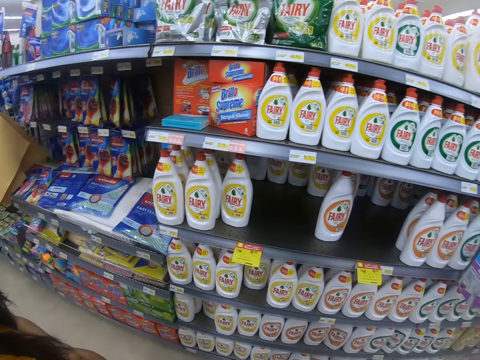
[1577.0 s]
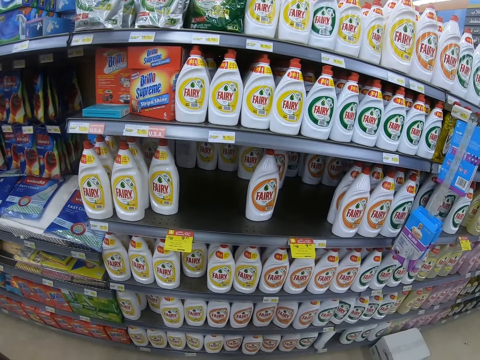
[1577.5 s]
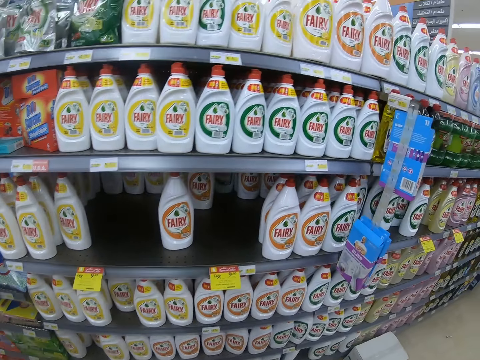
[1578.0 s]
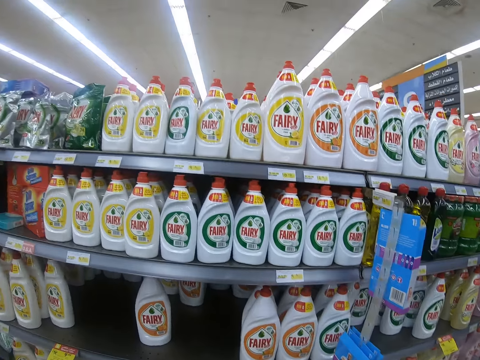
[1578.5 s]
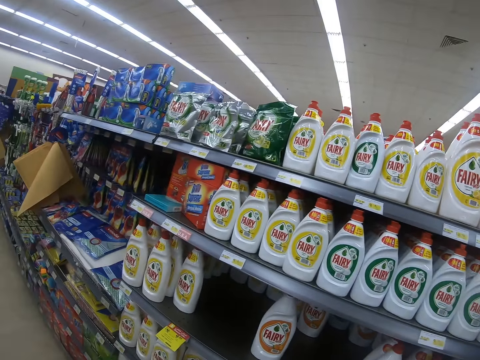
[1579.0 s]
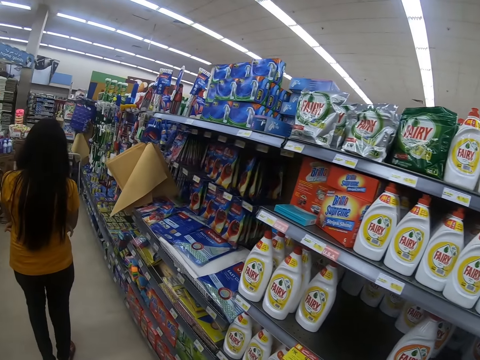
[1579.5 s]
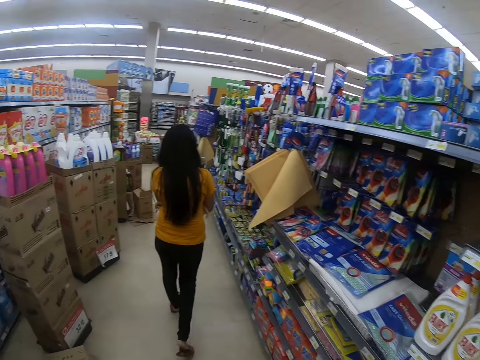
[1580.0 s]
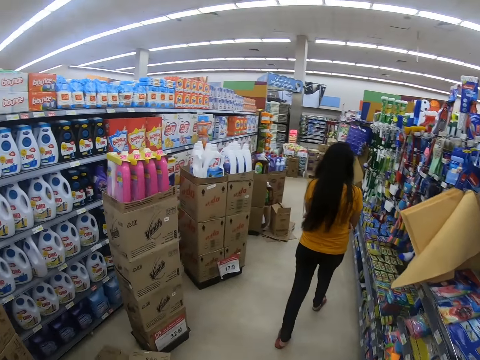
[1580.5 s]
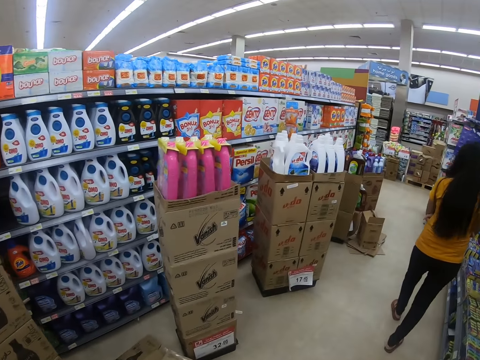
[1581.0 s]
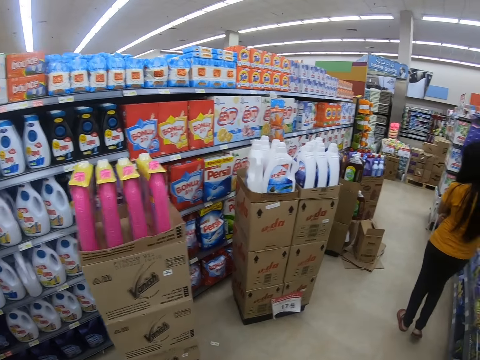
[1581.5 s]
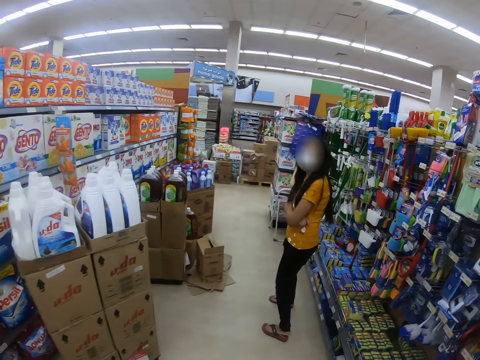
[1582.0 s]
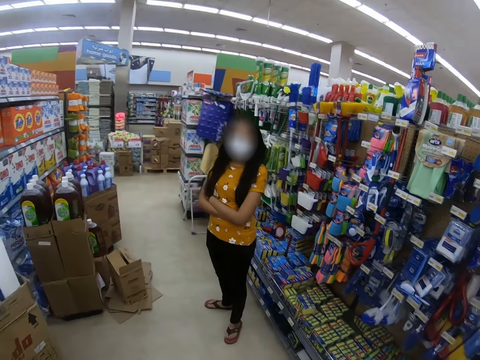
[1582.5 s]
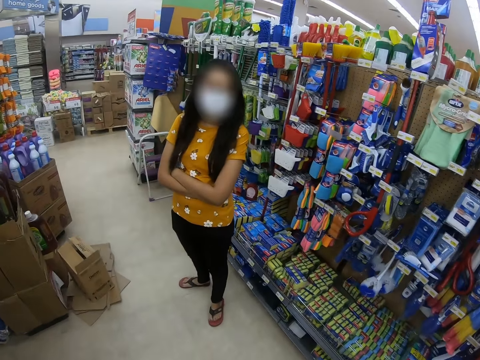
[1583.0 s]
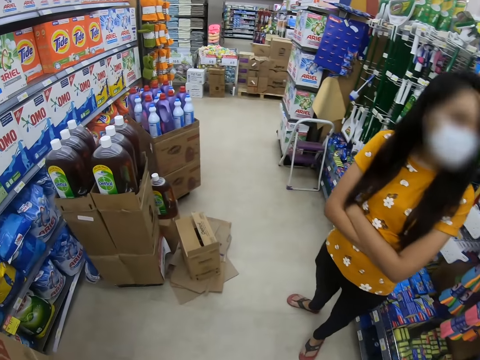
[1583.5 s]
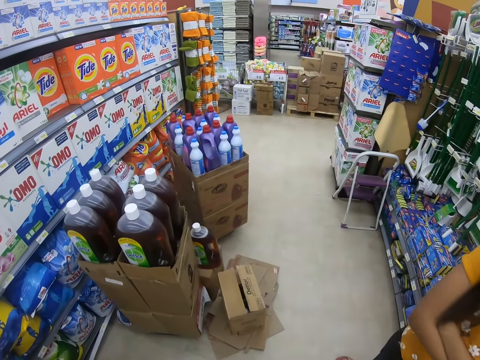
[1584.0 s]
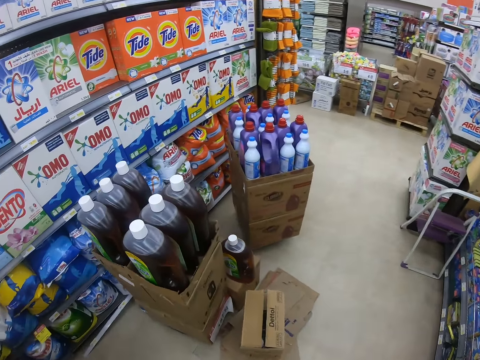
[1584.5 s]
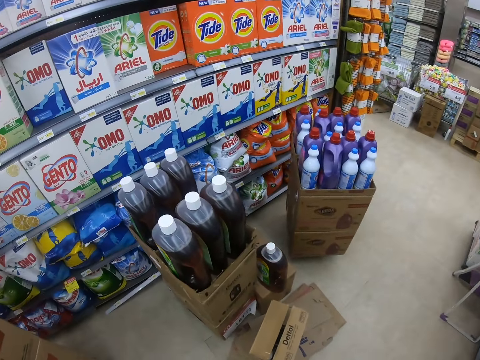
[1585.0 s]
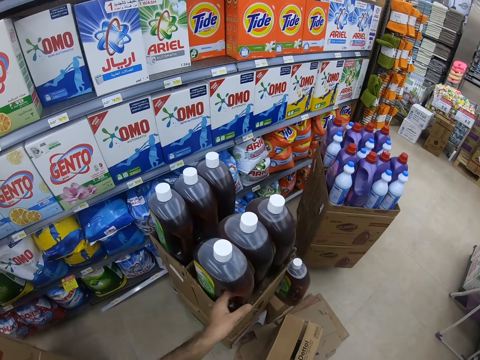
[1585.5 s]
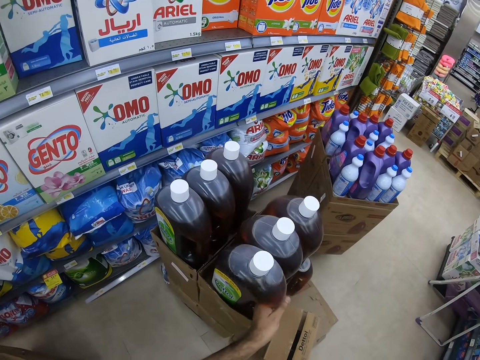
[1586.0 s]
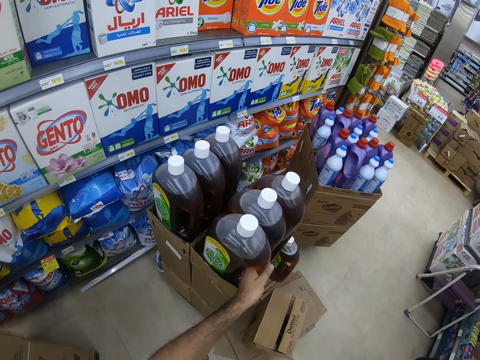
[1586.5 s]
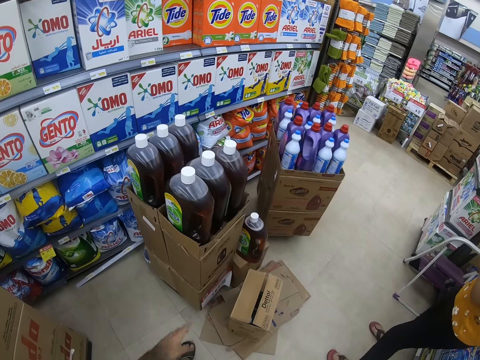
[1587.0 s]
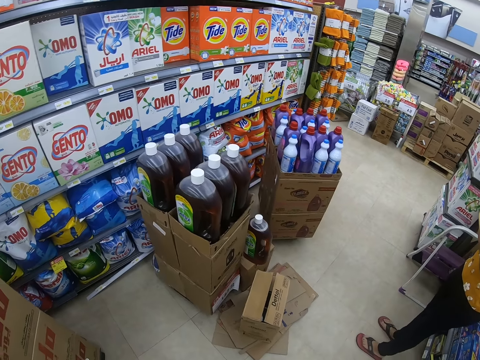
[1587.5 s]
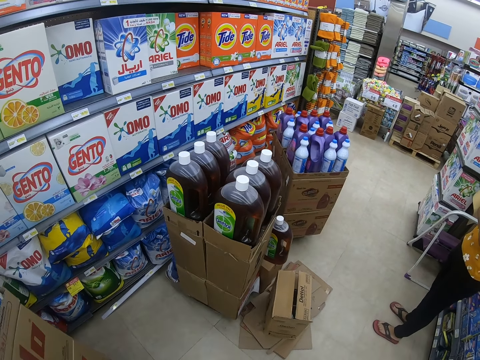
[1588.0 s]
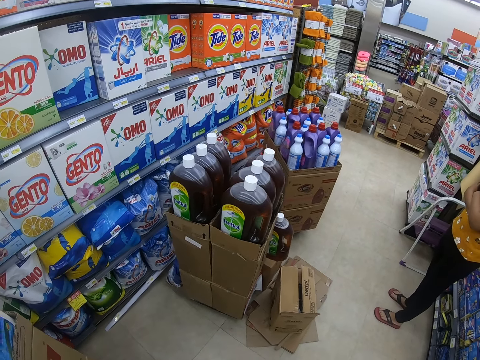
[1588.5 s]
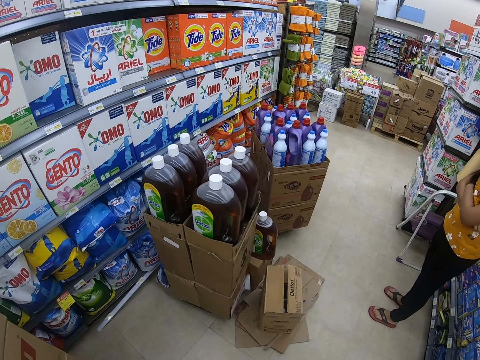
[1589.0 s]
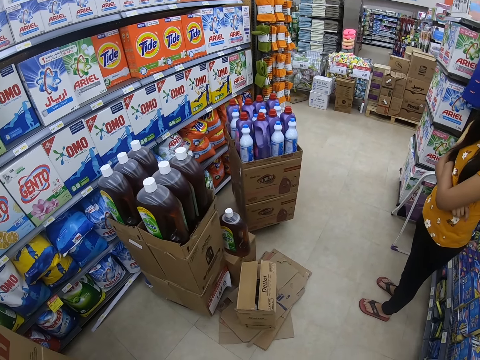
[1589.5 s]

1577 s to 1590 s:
A person walks in a supermarket. The camera wearer walks around the supermarket. The person converses to the camera wearer. The camera wearer touches a bottle of Dettol from the displays. They look around.

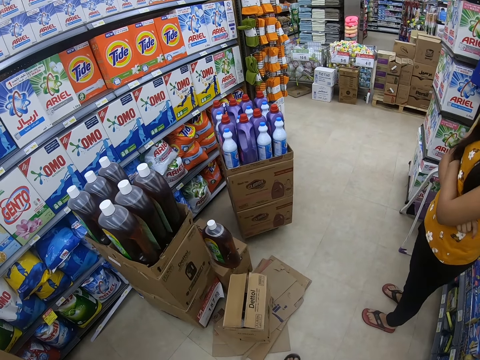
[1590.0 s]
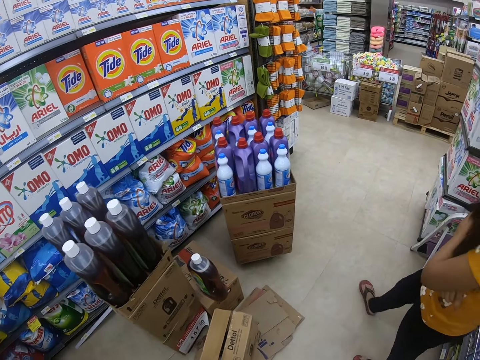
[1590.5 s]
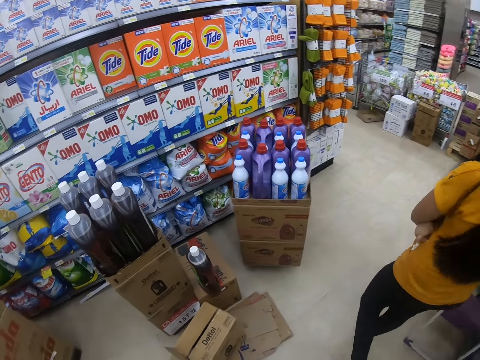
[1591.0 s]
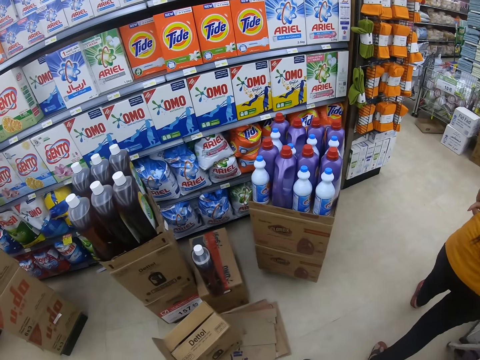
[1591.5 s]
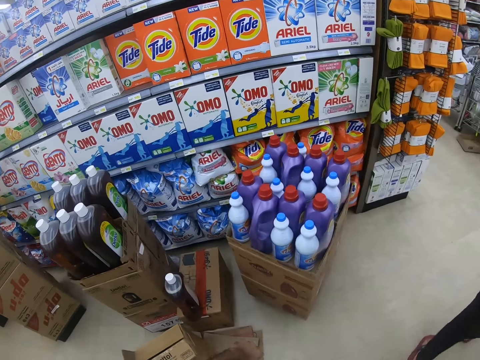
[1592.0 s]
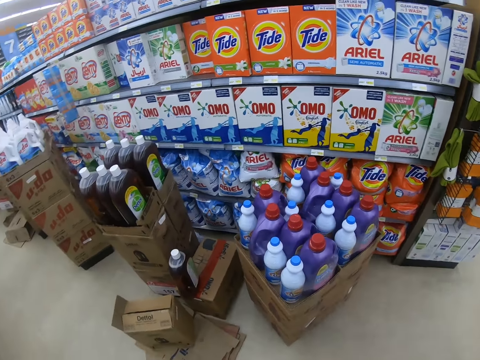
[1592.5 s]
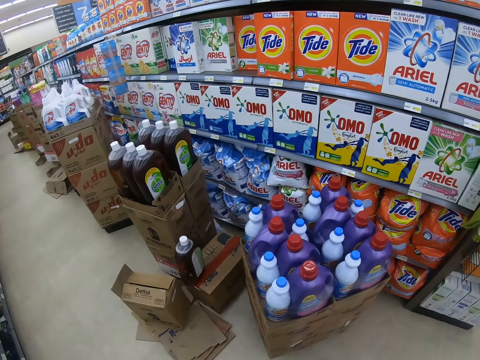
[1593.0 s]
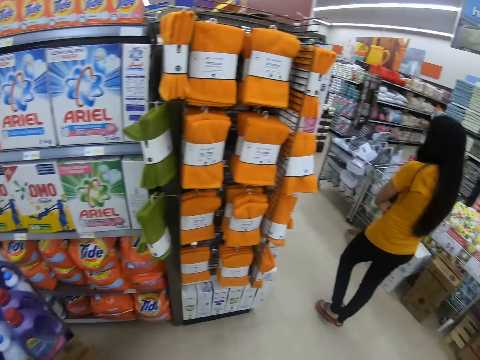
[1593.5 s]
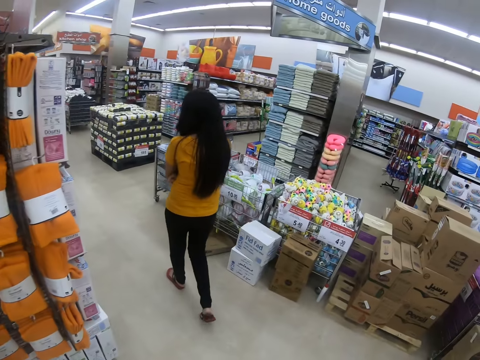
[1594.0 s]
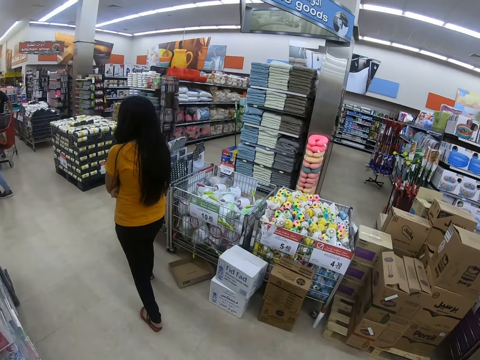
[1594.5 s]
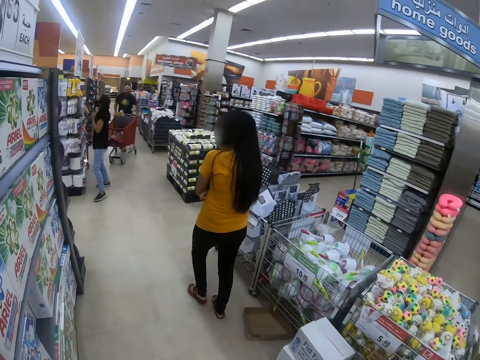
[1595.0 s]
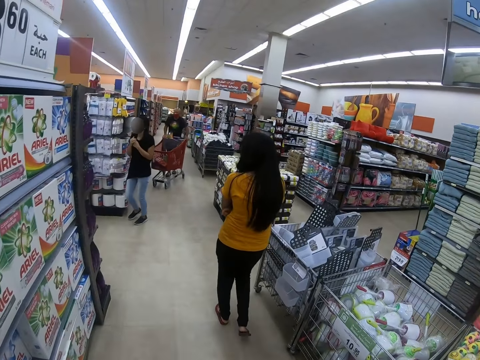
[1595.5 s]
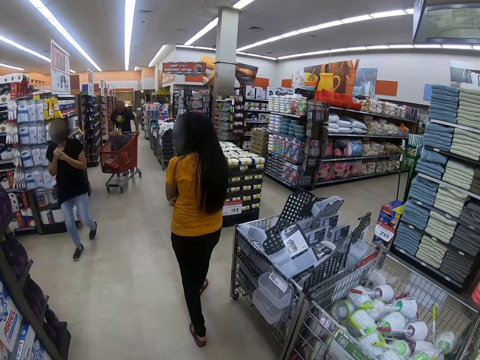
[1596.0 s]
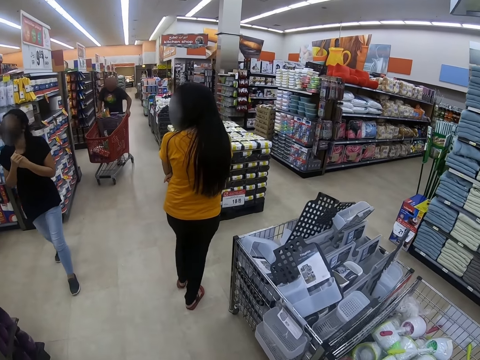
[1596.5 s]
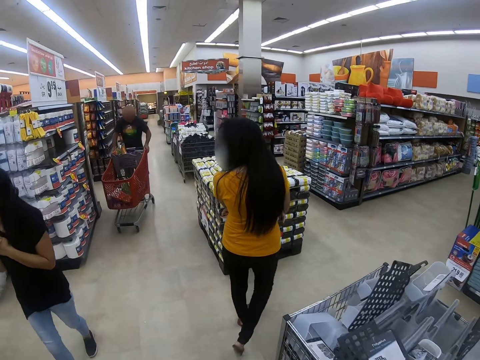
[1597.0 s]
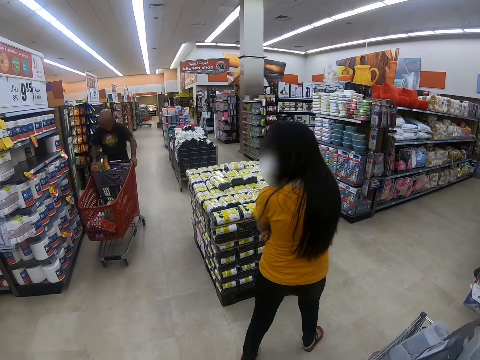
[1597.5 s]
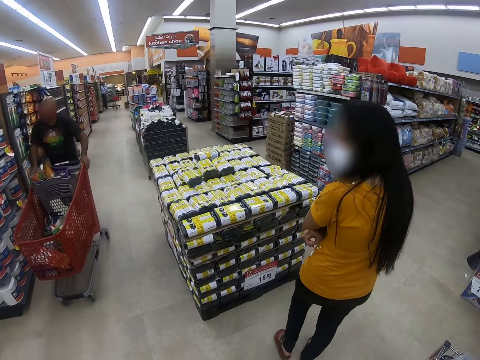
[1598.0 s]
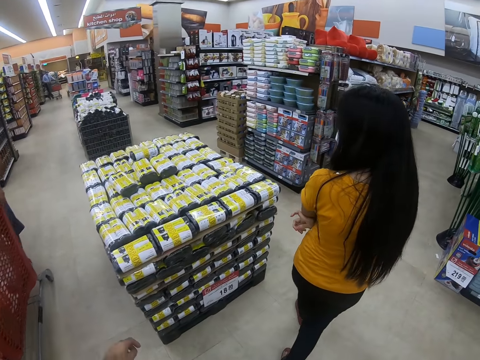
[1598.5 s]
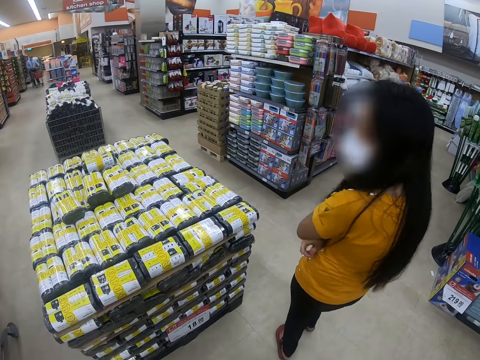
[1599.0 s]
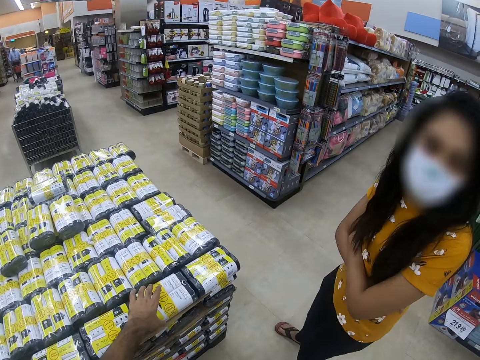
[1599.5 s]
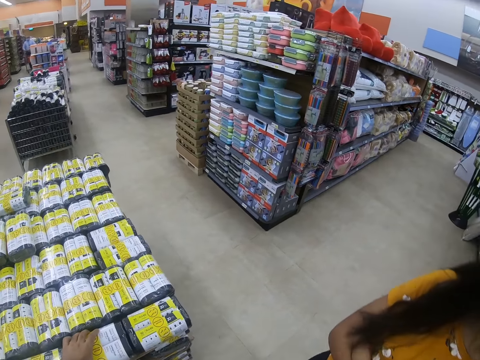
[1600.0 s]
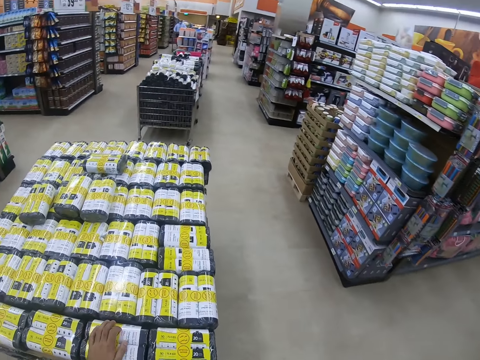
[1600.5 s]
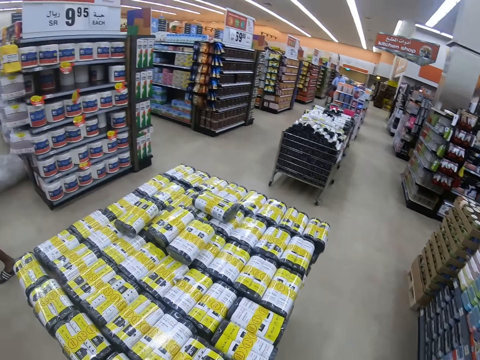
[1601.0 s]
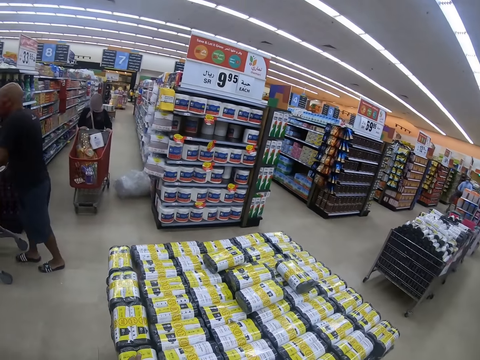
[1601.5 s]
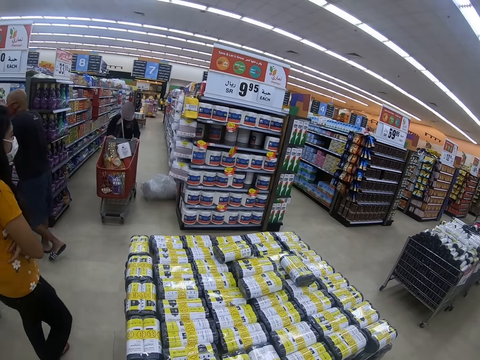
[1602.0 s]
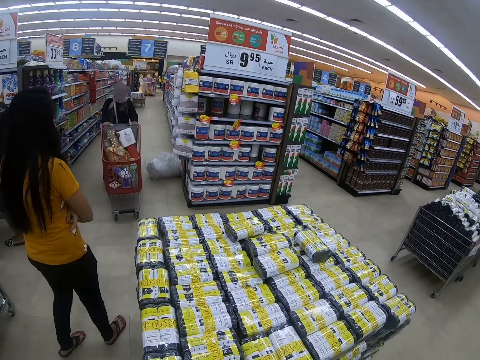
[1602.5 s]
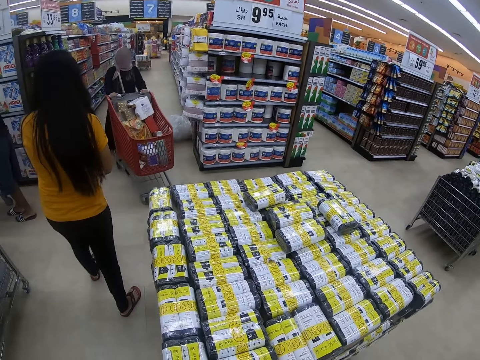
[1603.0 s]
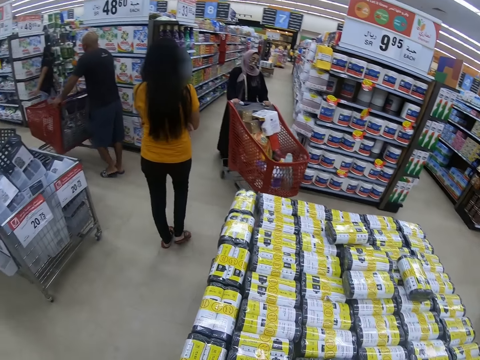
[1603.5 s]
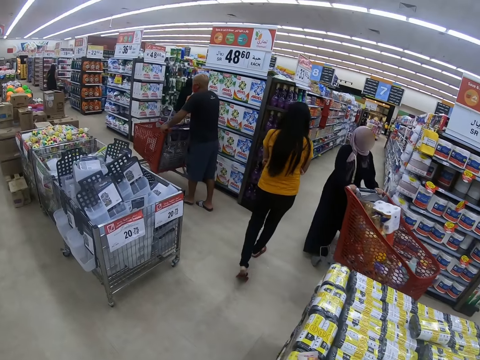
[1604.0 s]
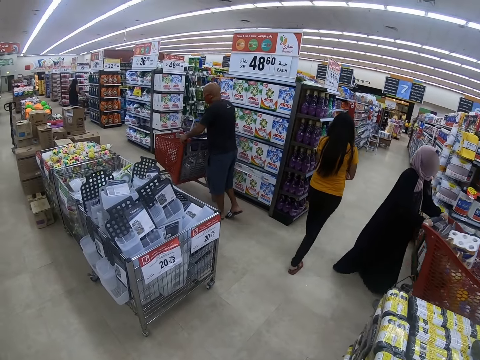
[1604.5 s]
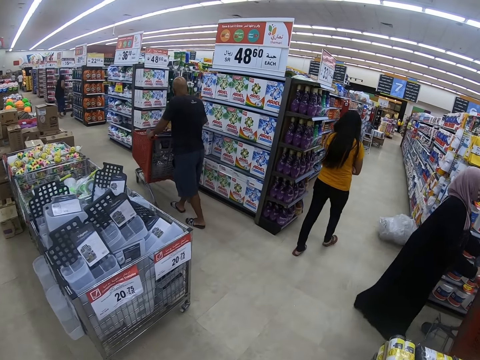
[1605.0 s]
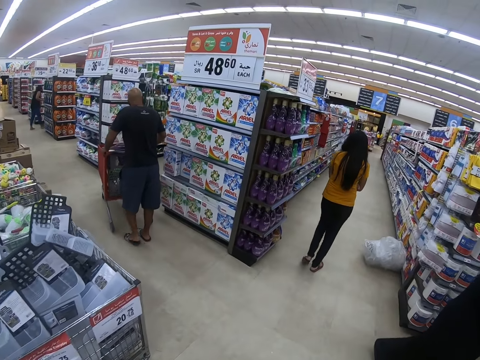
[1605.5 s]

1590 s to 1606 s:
A person walks in a supermarket. The camera wearer walks around the supermarket. They touch bottles. The person walks in the supermarket.
